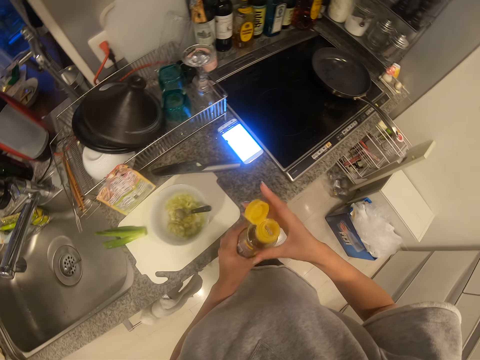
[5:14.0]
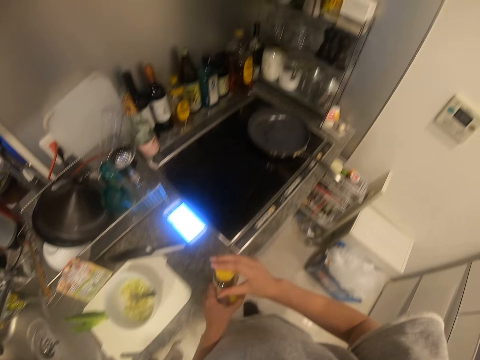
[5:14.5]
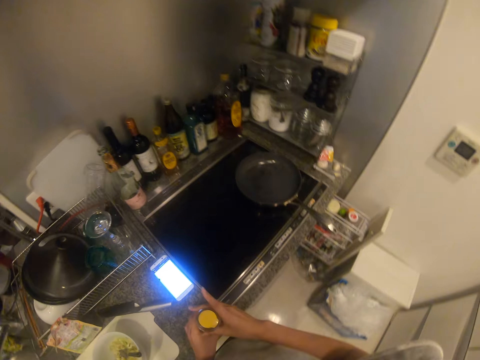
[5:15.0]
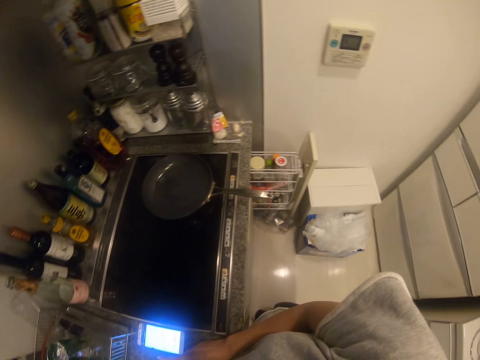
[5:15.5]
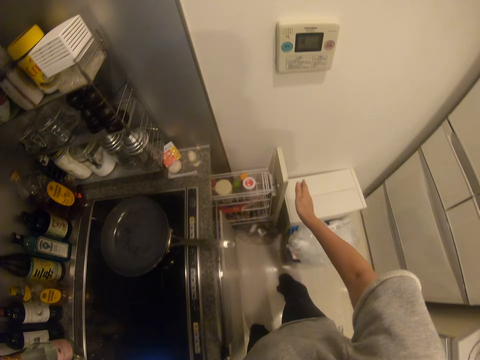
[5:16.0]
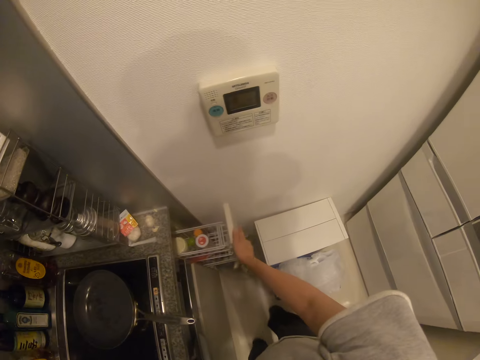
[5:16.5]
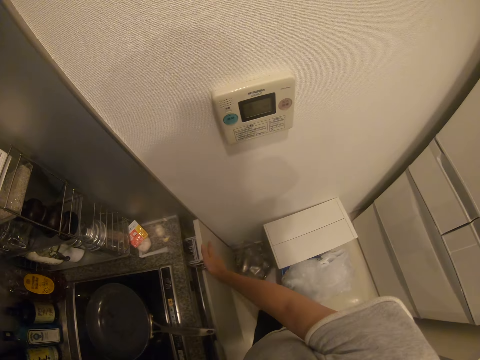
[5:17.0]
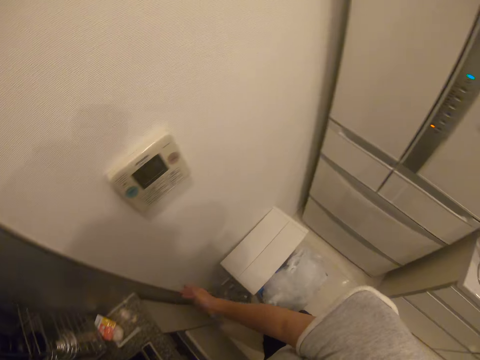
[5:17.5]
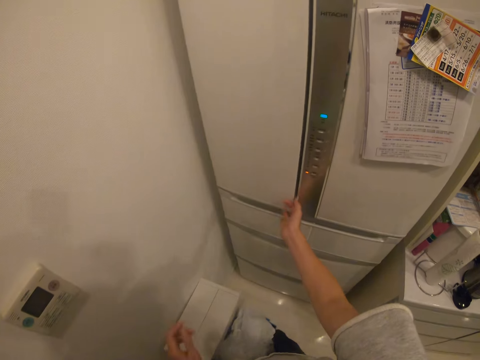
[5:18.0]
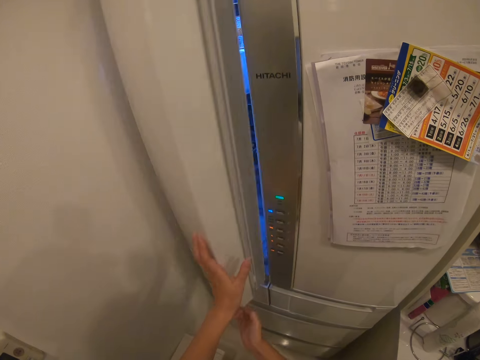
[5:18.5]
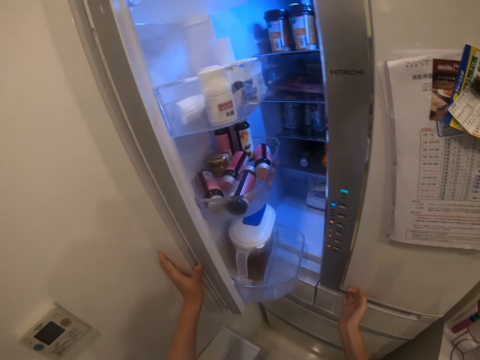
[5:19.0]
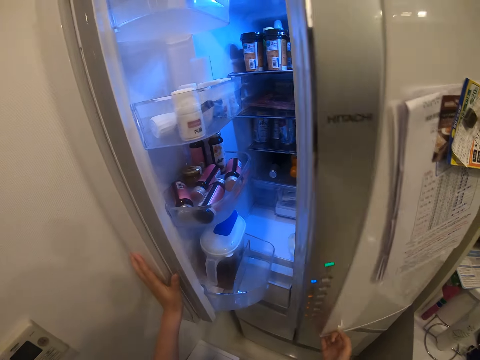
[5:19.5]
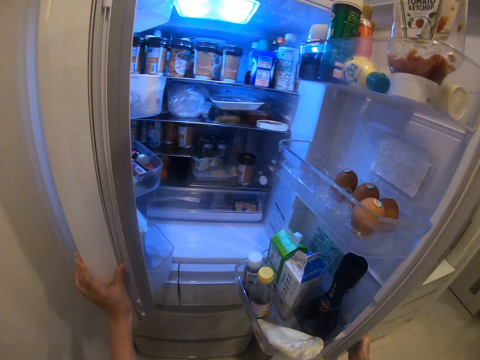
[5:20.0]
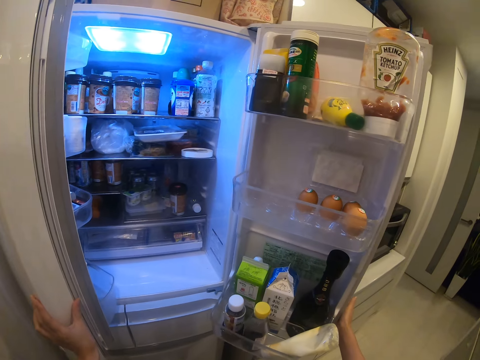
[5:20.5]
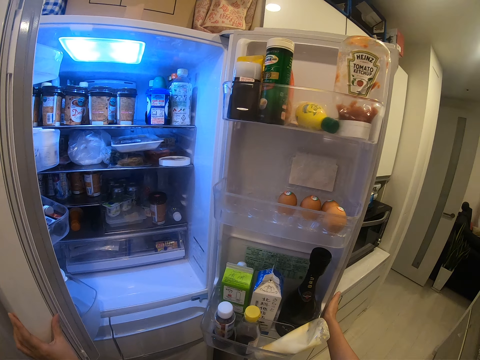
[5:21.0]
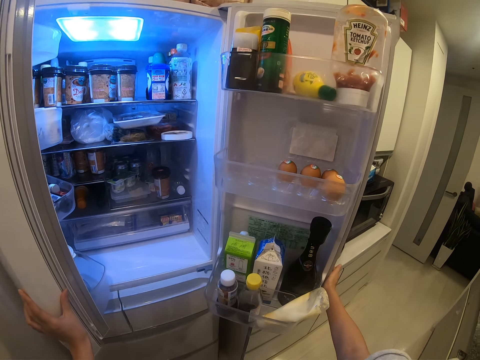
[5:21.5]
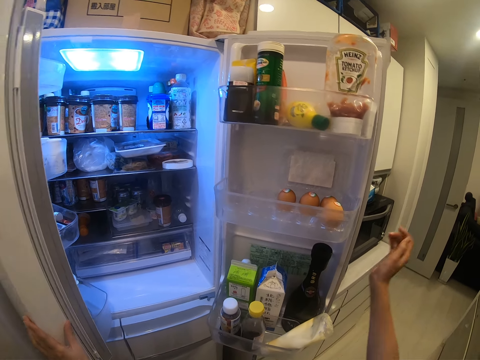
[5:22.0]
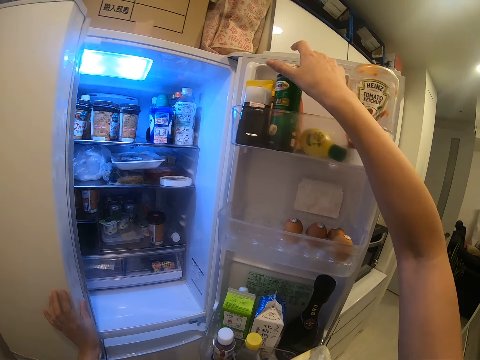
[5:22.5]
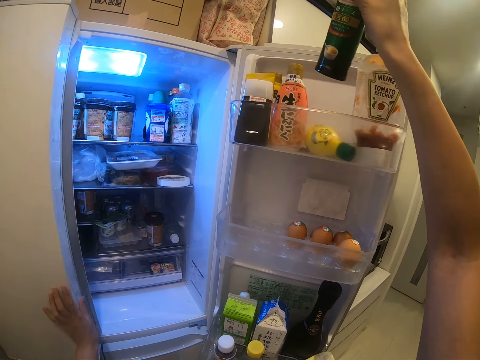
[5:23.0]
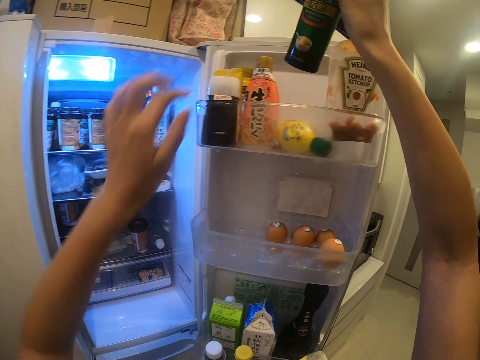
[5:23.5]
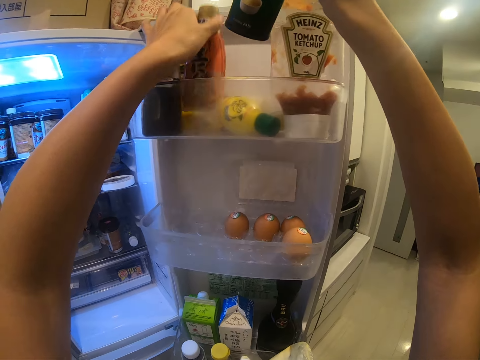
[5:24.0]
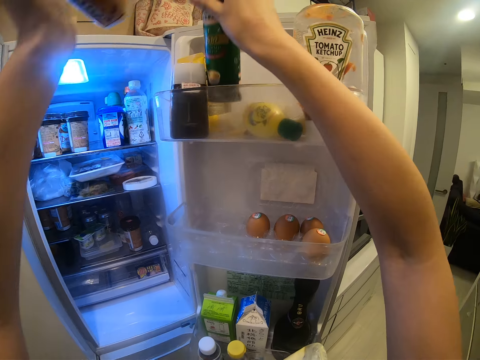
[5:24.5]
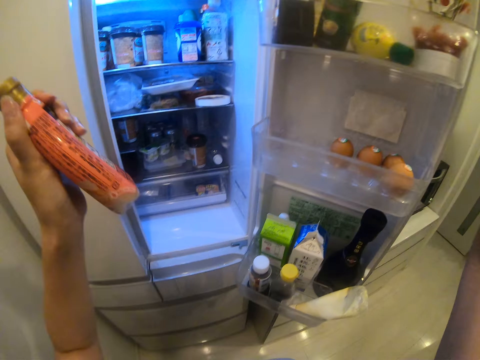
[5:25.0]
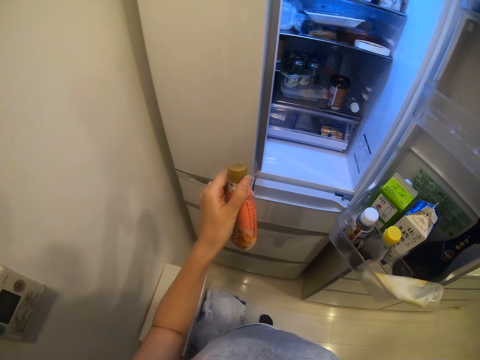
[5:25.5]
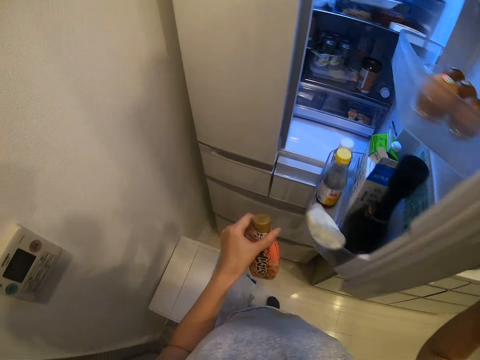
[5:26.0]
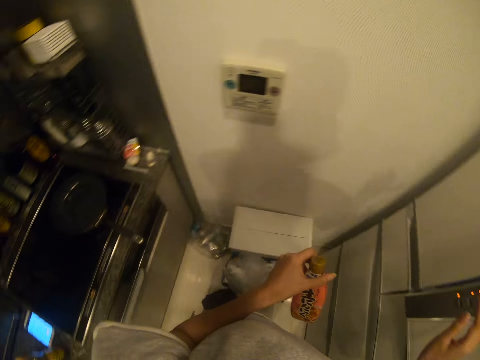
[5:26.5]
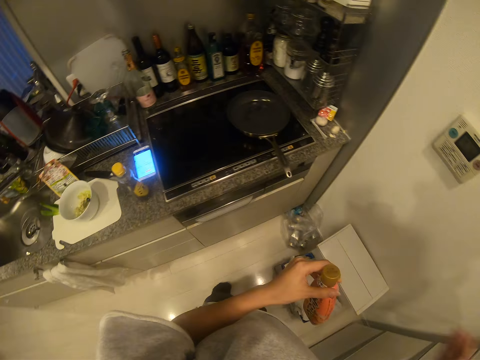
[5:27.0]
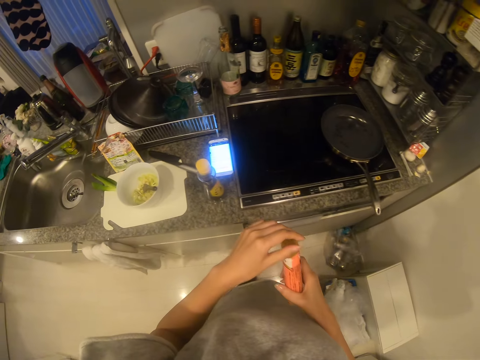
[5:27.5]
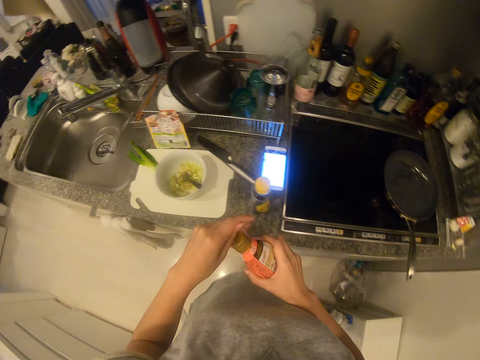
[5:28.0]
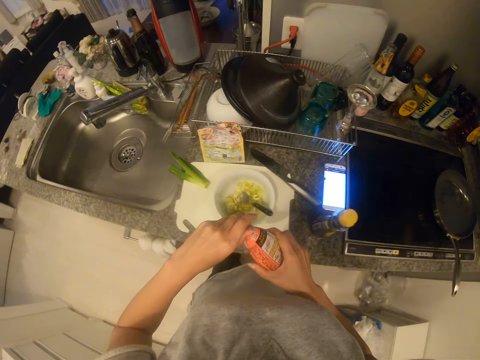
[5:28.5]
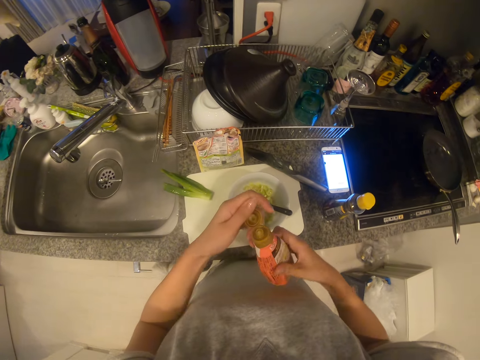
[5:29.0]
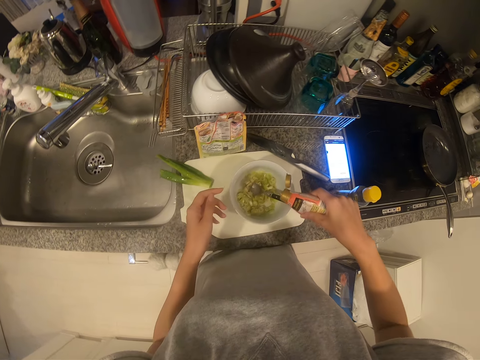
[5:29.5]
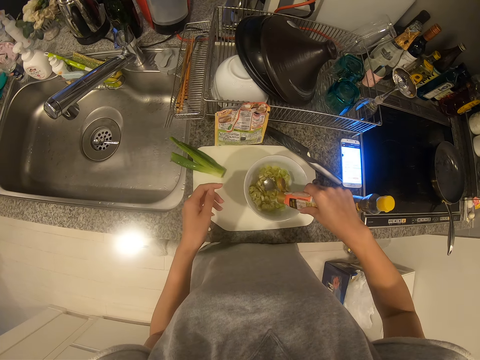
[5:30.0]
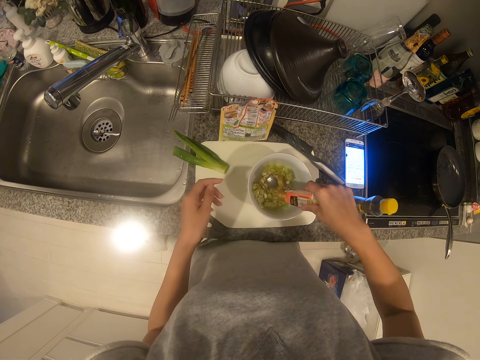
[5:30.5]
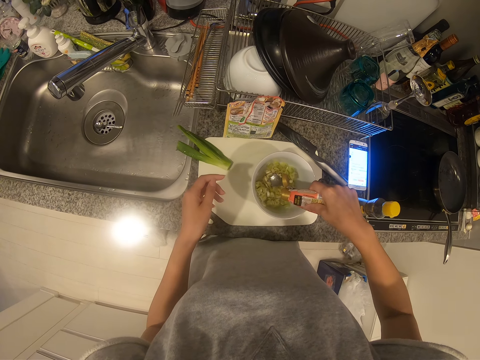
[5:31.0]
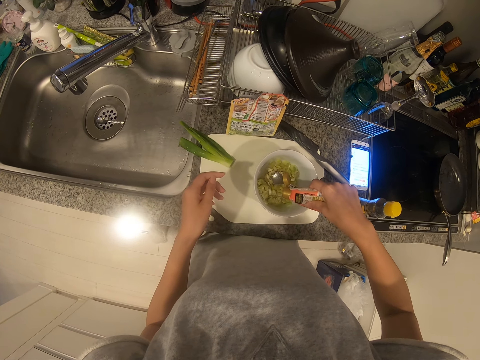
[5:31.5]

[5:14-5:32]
The camera wearer closes the oil bottle. She drops the bottle on the counter. She walks. She closes a drawer. She opens a fridge door. She opens another fridge door. She closes the fridge door with her left hand. She lifts a bottle with her right hand. She carries the bottle with her left hand. She drops the bottle in her right hand. She closes the fridge door with her right hand. She walks. She opens the bottle with her left hand. She pours a liquid from the bottle into the leek.

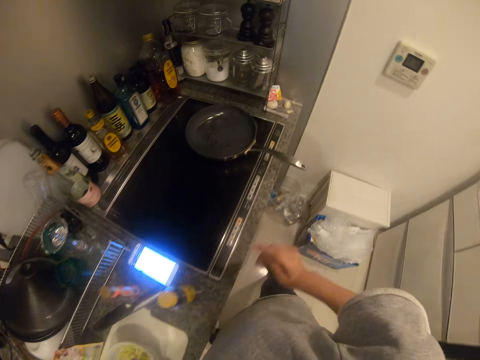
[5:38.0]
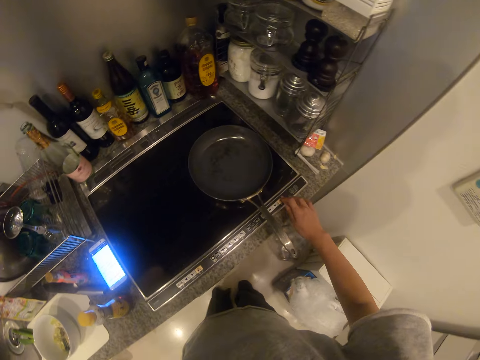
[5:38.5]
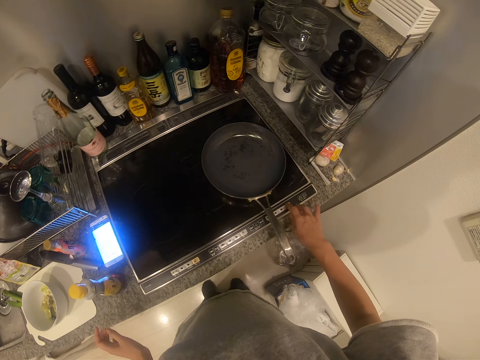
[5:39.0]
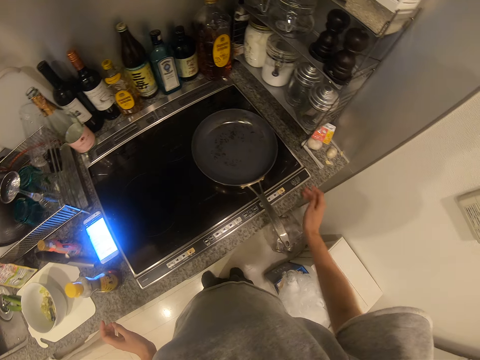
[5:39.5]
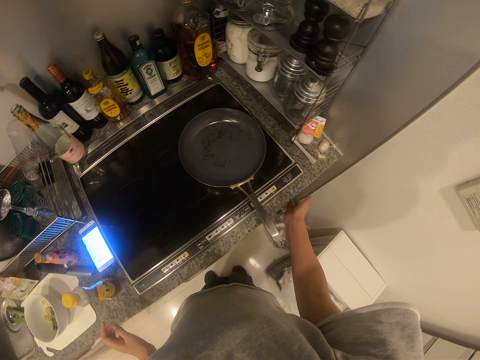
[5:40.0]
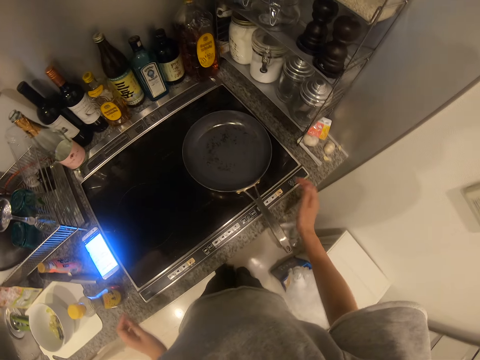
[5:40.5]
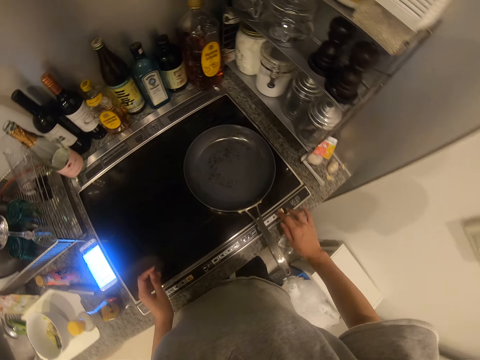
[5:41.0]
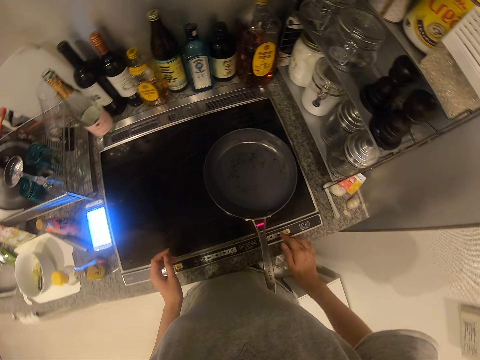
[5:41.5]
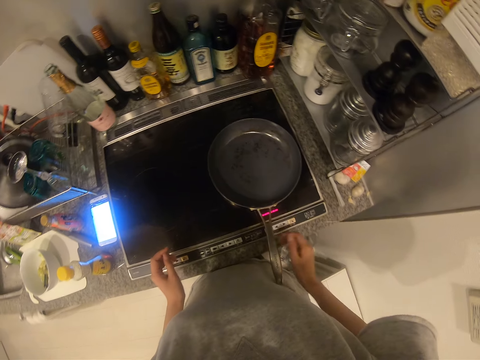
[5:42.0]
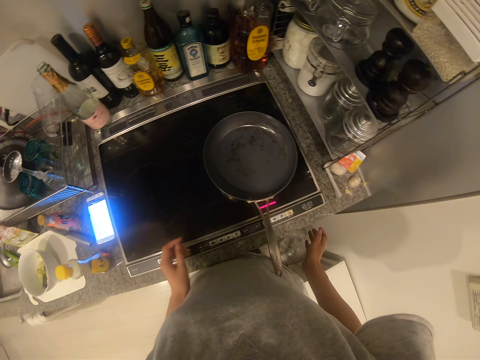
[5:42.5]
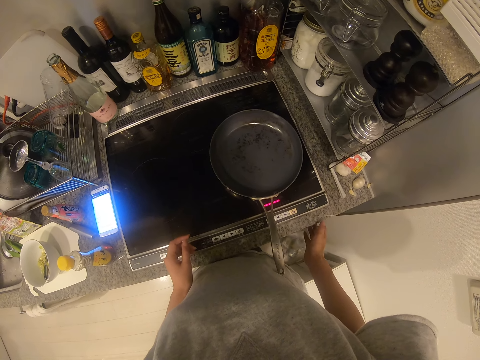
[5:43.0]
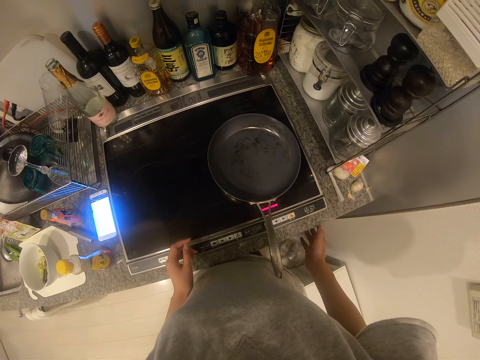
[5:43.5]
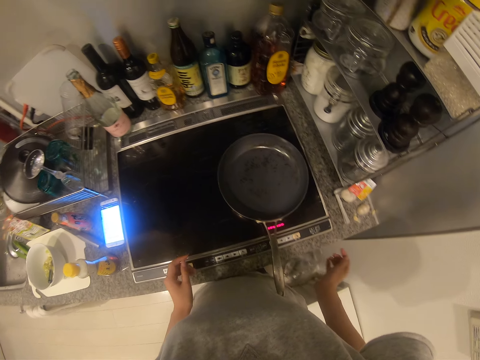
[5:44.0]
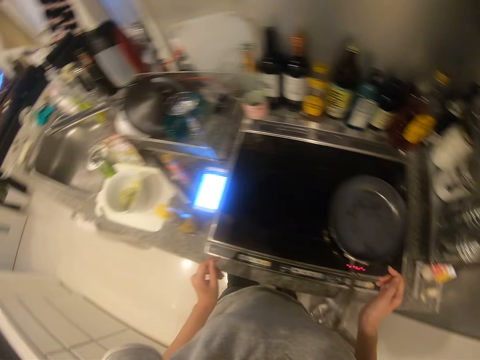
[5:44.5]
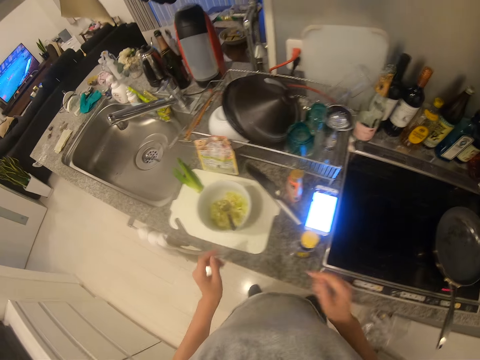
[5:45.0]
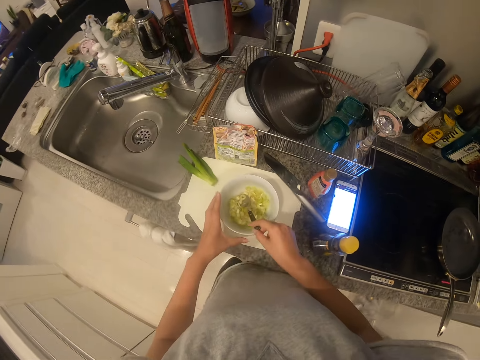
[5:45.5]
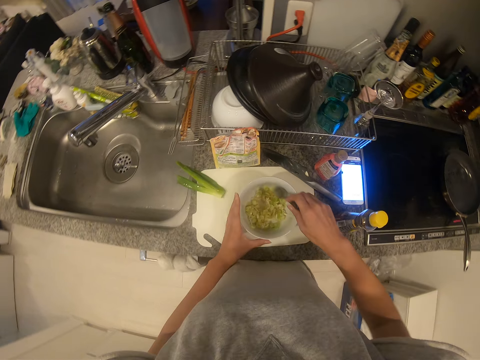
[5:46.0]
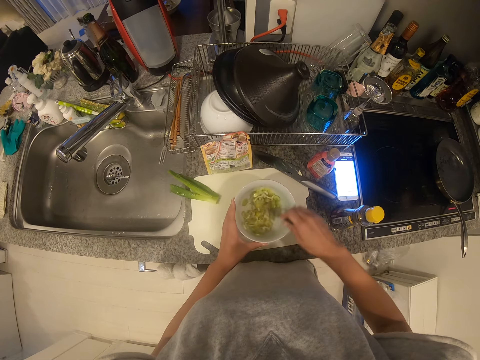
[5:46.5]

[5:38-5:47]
The camera wearer walks. They turn on the cooker. They walk. They stir the leek with the spoon.
